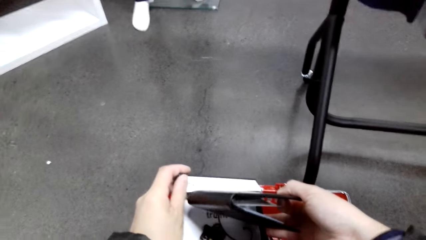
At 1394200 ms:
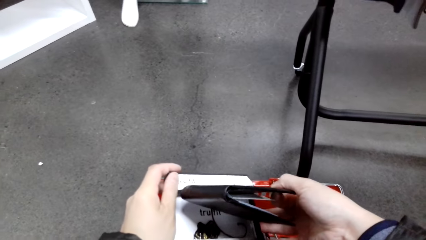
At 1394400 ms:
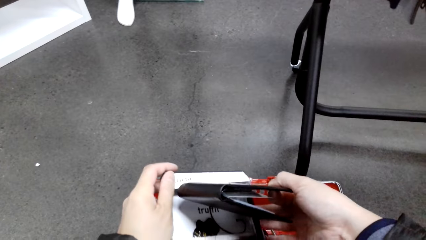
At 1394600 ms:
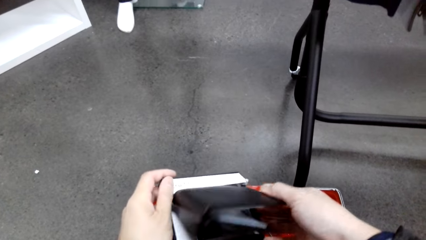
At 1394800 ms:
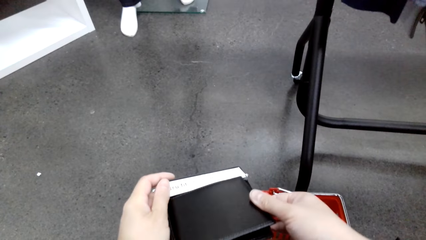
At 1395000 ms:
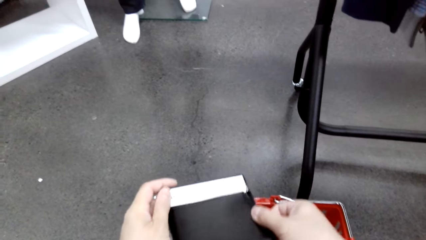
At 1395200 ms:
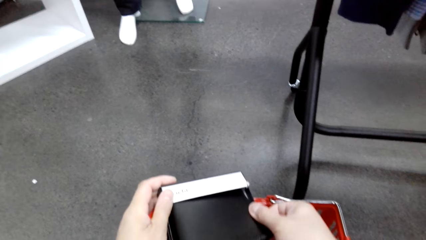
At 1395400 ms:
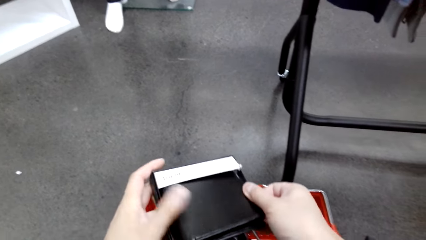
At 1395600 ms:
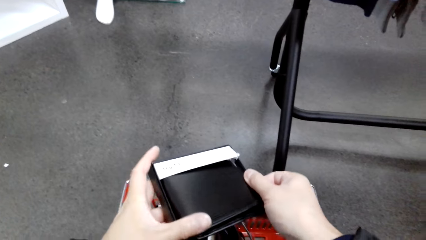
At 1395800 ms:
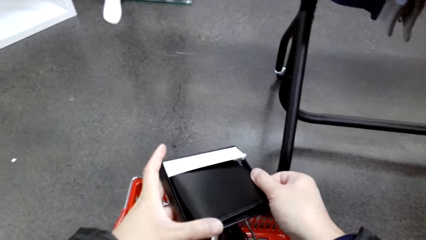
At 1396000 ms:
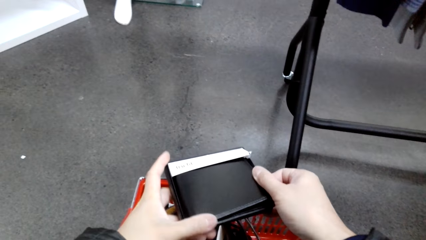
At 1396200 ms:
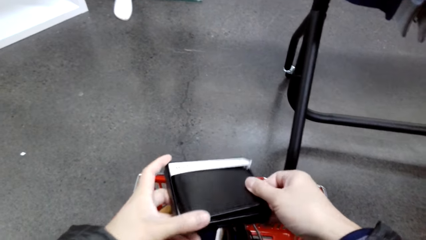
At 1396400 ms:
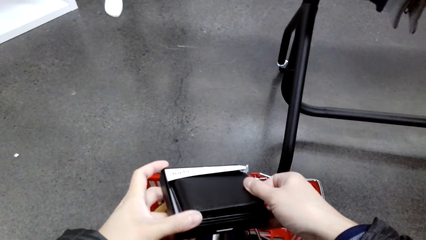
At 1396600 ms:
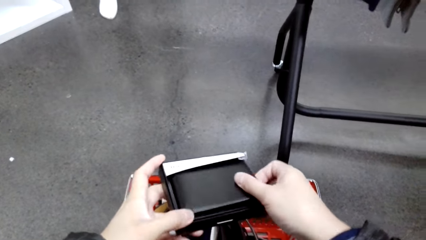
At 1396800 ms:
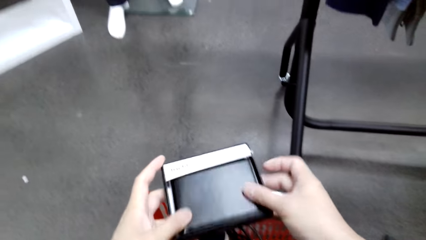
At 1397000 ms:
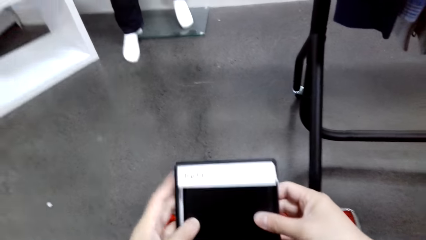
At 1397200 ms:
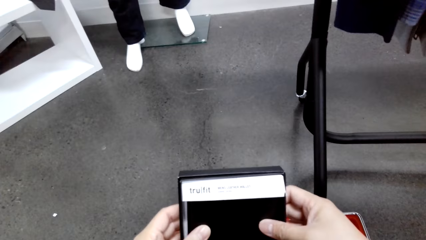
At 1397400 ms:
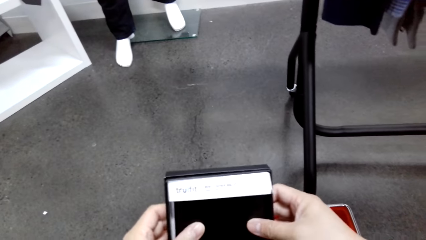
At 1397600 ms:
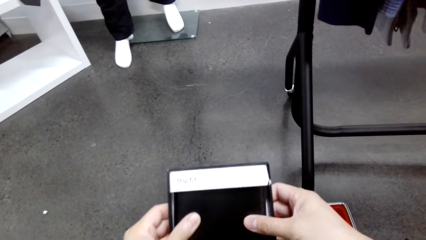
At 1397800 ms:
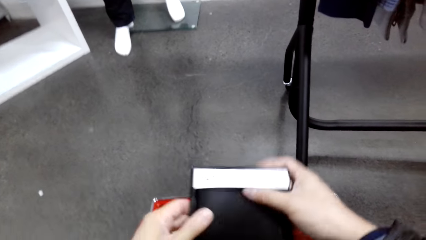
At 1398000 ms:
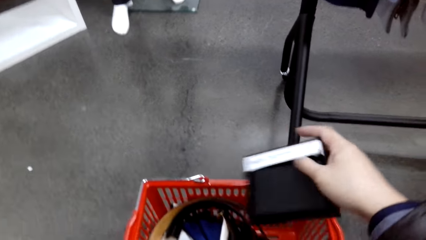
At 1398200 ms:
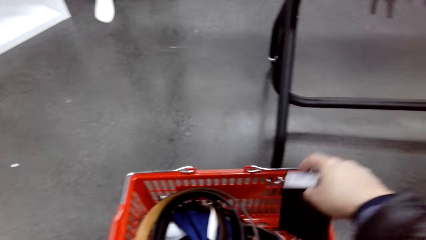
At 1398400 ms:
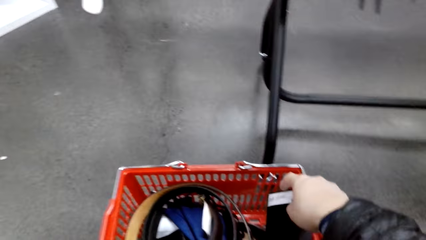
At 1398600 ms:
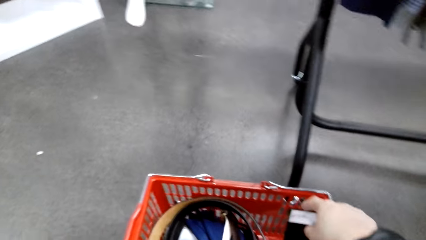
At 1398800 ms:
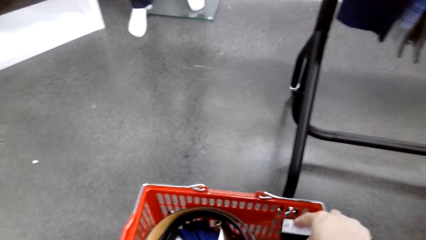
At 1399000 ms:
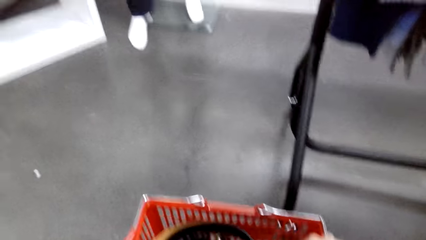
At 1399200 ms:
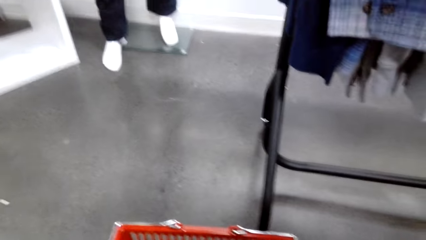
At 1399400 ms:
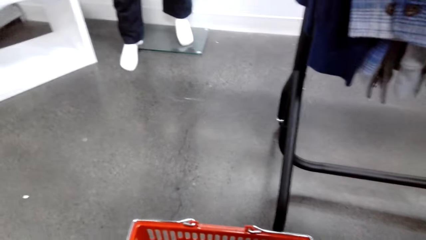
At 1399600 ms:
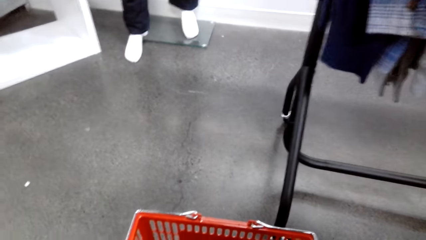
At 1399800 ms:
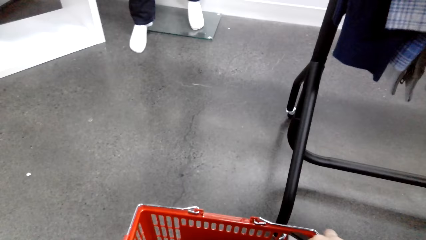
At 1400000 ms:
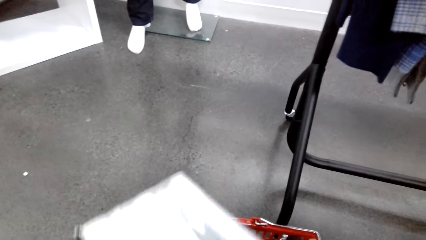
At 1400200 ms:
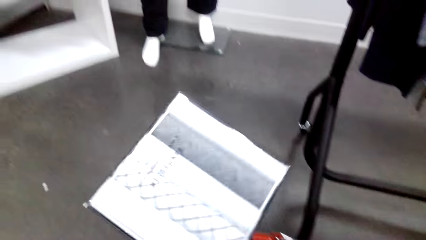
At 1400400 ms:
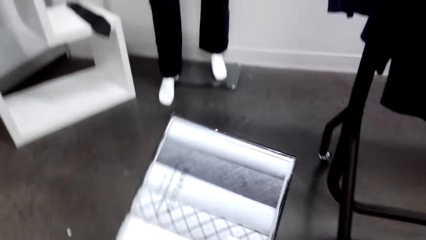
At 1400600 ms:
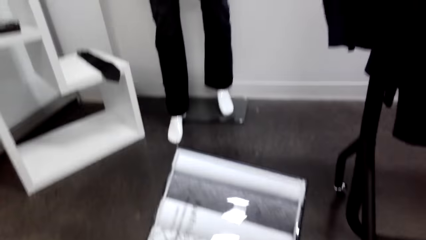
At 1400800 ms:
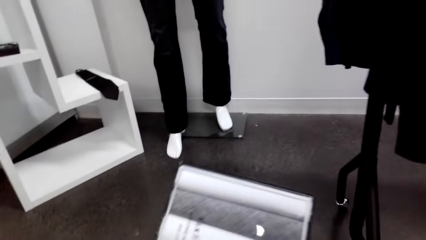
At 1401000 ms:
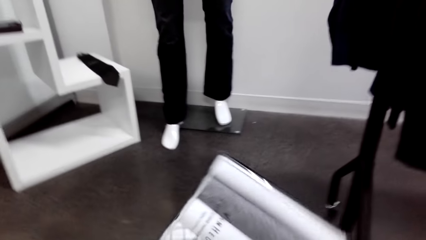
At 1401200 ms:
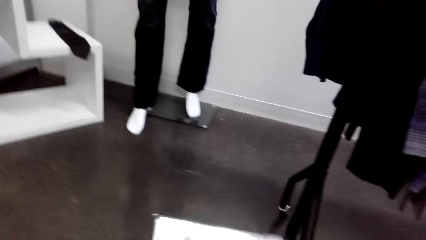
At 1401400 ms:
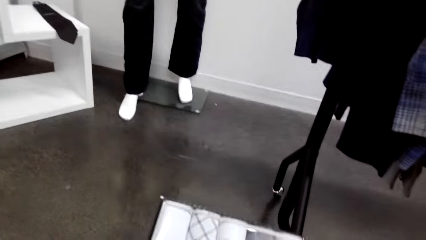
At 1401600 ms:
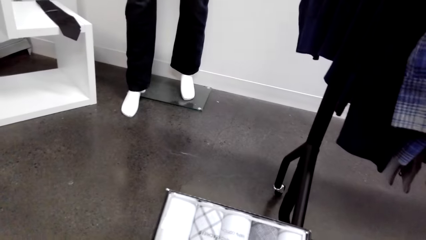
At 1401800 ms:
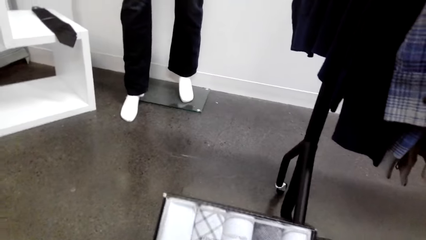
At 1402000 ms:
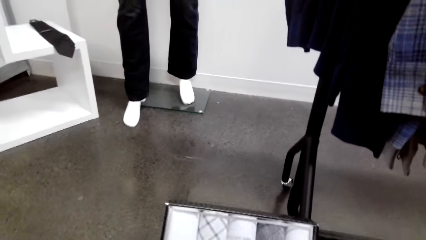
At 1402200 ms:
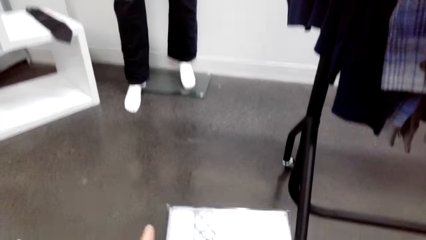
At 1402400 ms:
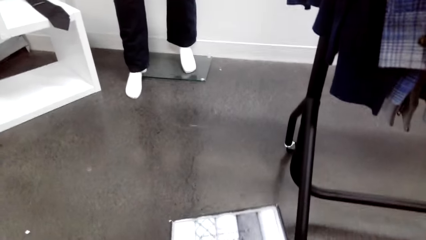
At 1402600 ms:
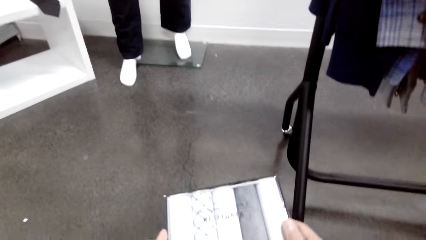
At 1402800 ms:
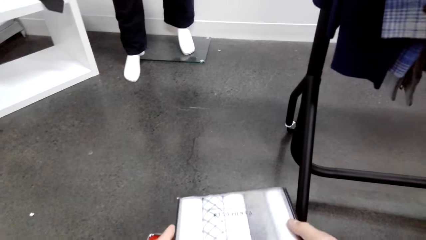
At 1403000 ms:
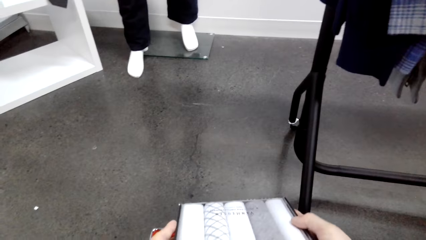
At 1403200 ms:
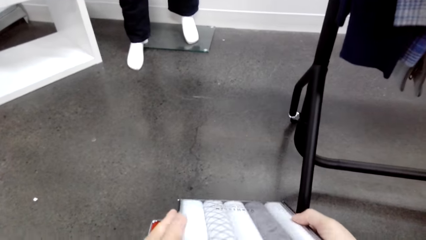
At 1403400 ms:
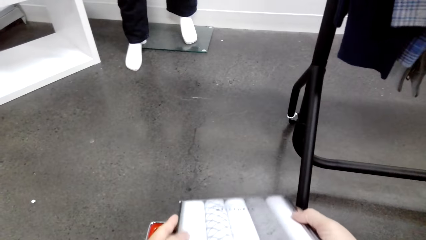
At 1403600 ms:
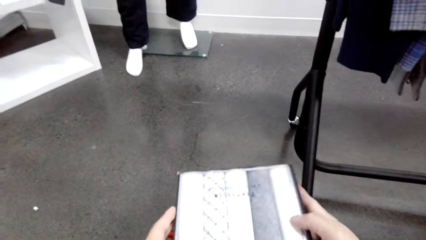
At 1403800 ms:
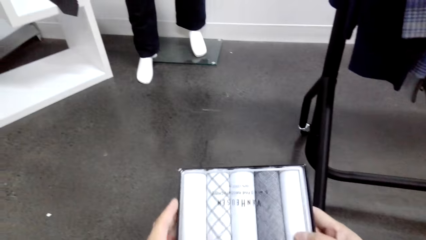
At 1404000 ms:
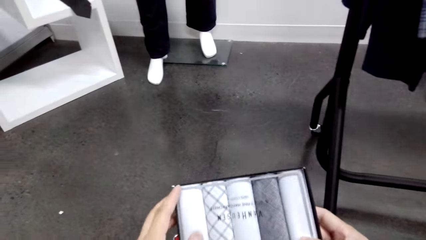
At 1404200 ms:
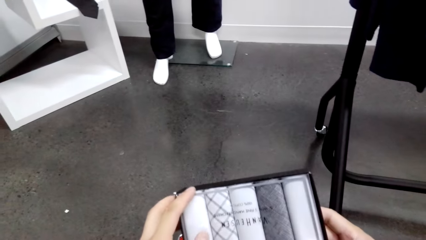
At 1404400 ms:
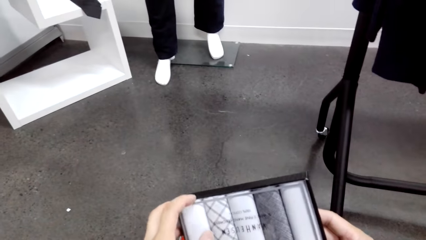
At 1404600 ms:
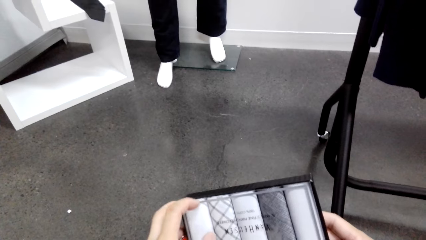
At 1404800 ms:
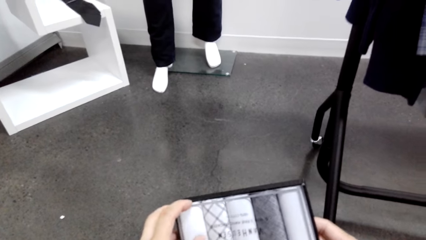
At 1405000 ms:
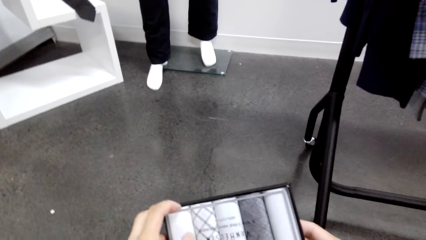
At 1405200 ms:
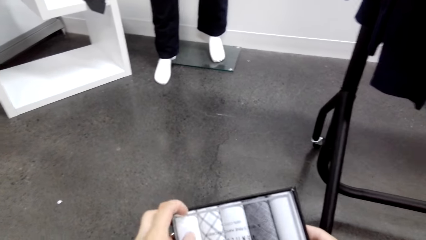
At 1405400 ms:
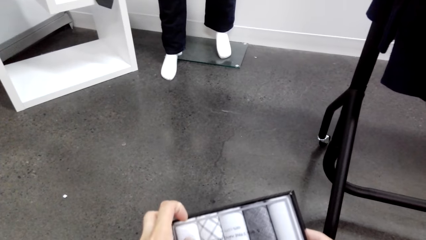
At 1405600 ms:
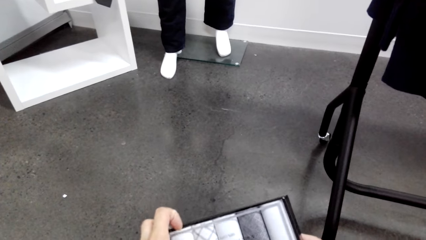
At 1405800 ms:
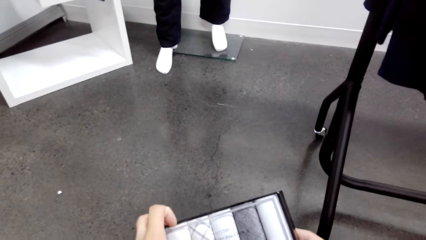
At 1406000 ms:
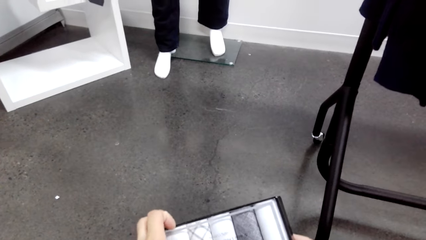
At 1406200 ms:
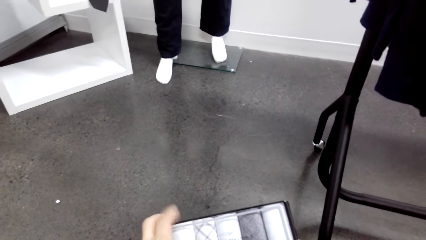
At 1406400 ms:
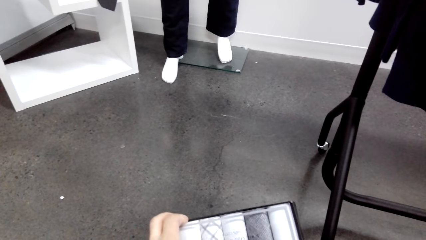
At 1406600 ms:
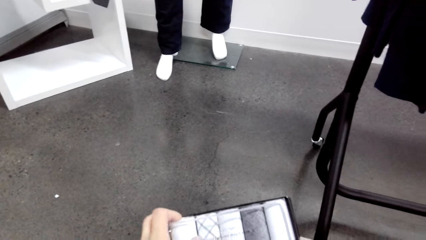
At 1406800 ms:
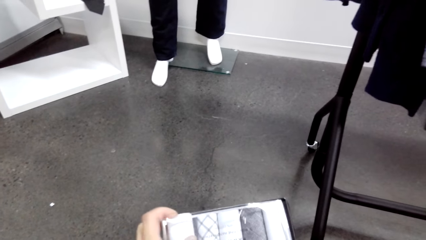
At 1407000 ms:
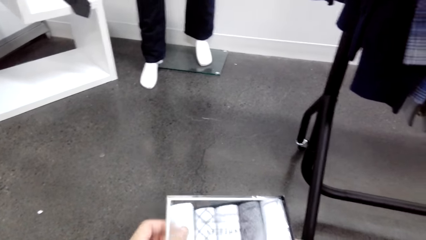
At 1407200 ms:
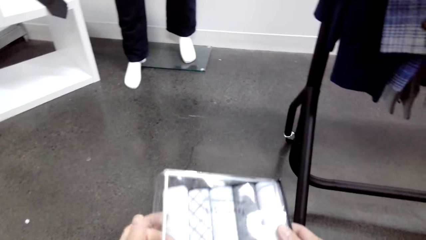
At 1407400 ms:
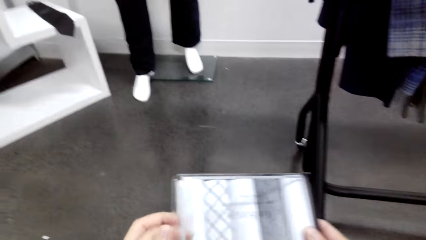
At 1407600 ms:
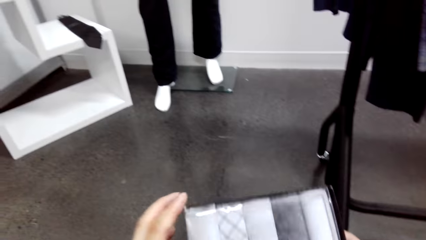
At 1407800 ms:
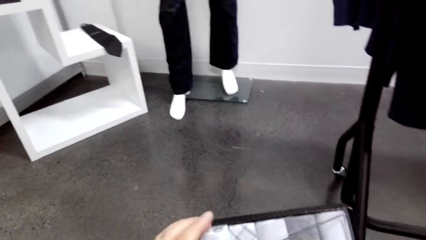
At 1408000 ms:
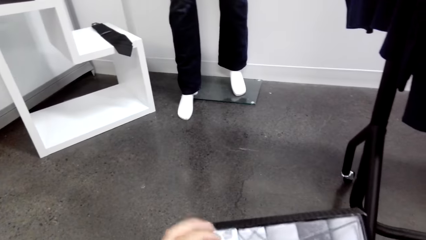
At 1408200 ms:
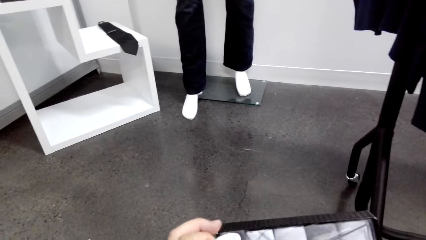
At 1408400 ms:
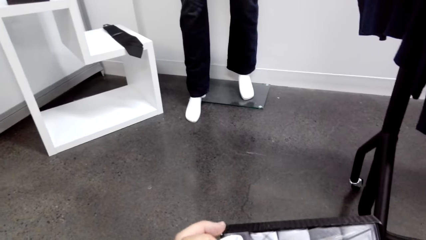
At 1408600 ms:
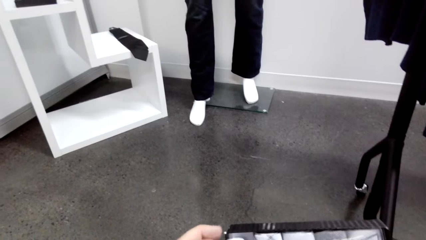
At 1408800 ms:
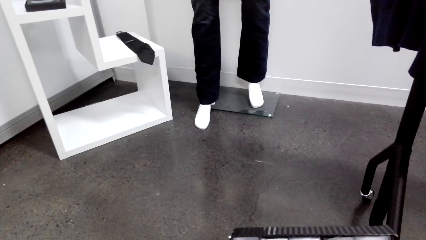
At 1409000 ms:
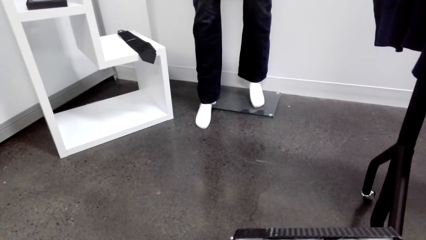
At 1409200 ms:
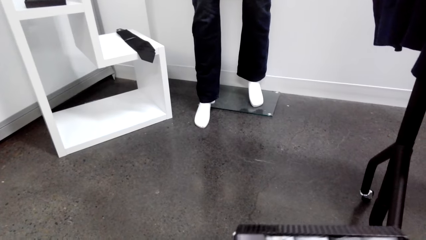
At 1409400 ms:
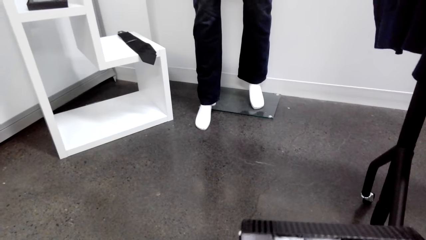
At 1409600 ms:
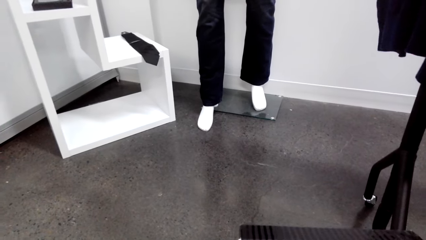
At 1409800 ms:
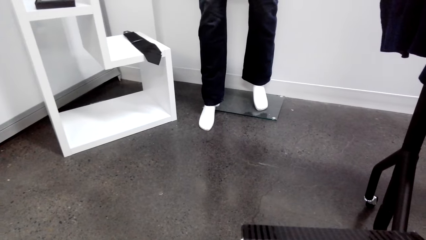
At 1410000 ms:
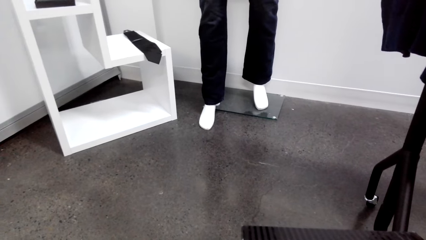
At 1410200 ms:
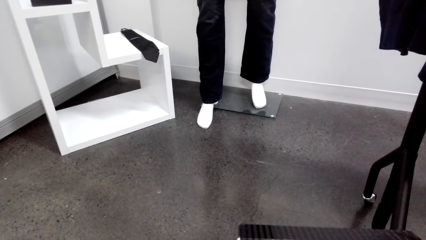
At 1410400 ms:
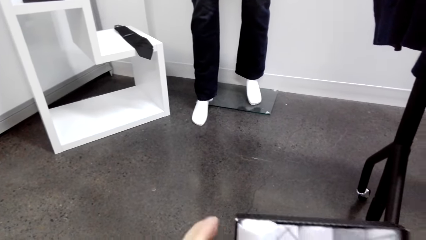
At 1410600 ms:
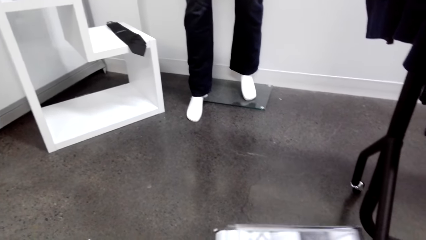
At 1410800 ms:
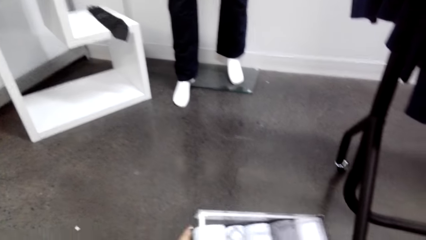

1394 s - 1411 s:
The camera wearer holds the wallet. They put the wallet in the box. They put the wallet in the shopping basket. They pick up a pack of ties. They open the box.
